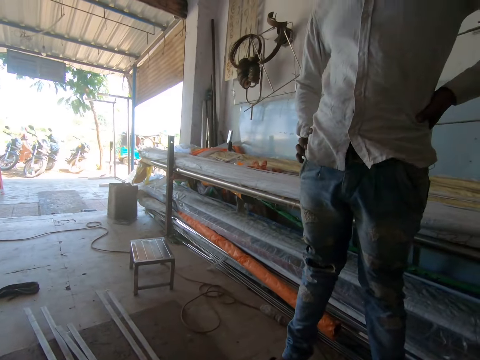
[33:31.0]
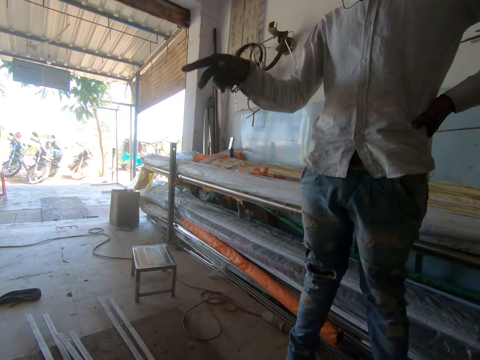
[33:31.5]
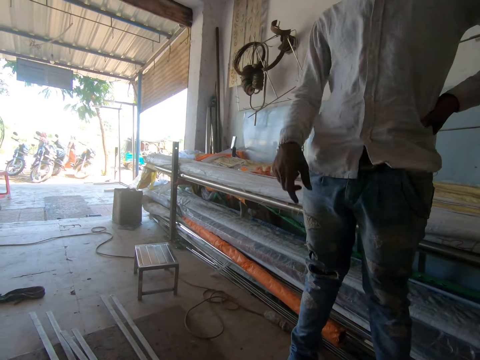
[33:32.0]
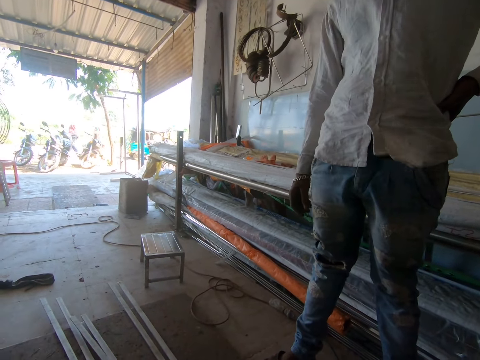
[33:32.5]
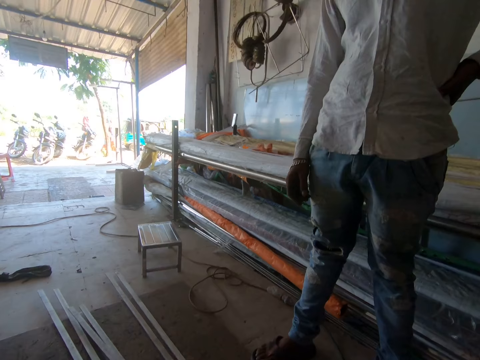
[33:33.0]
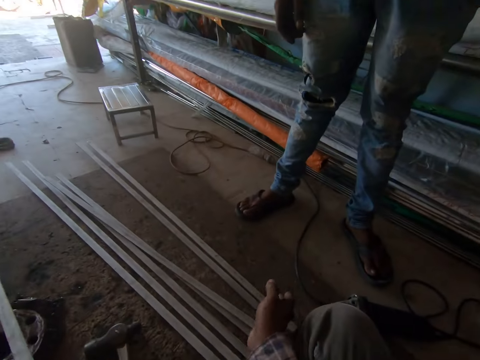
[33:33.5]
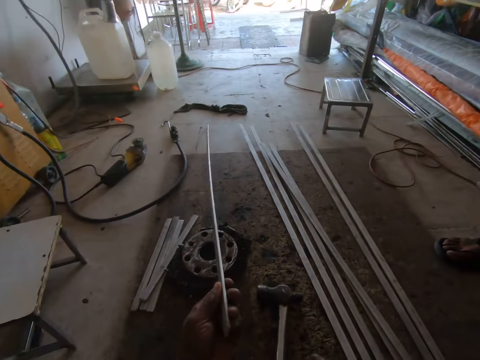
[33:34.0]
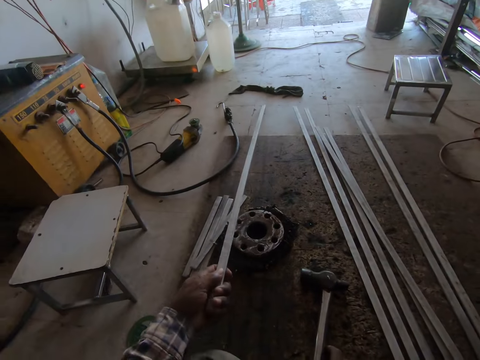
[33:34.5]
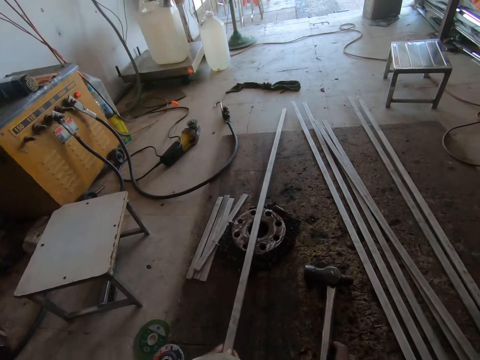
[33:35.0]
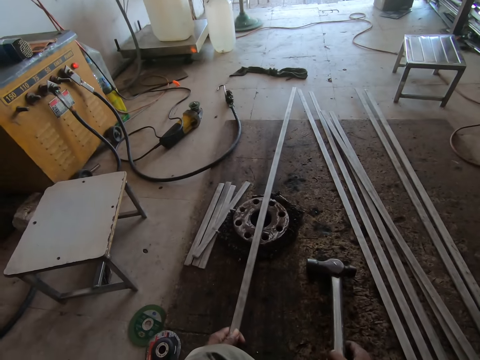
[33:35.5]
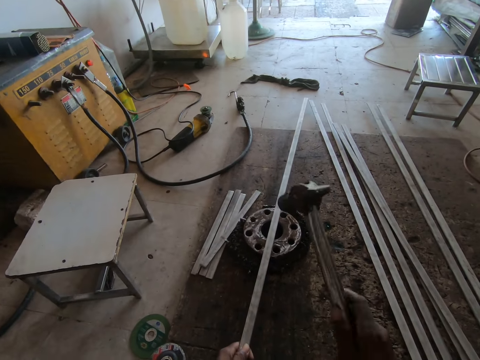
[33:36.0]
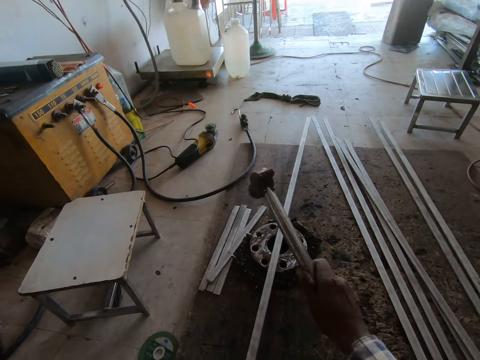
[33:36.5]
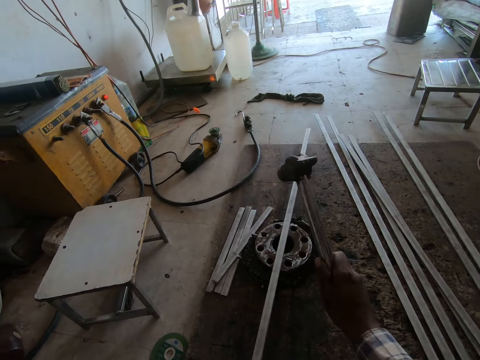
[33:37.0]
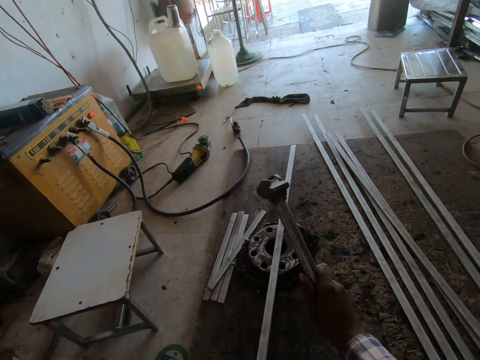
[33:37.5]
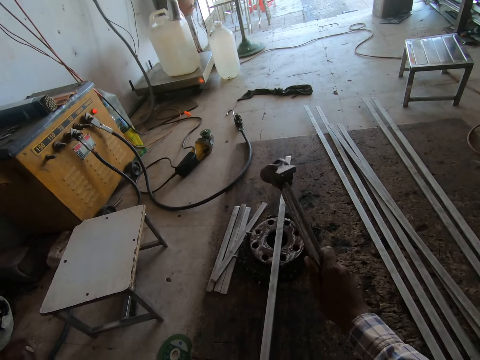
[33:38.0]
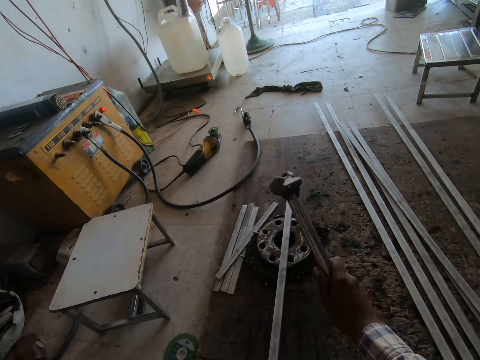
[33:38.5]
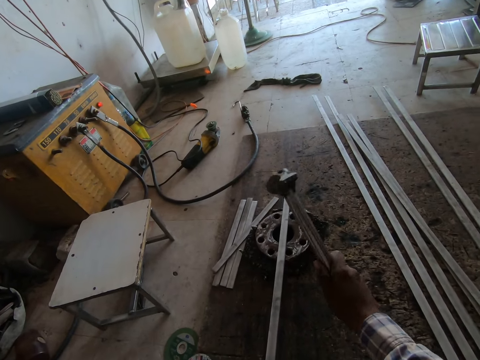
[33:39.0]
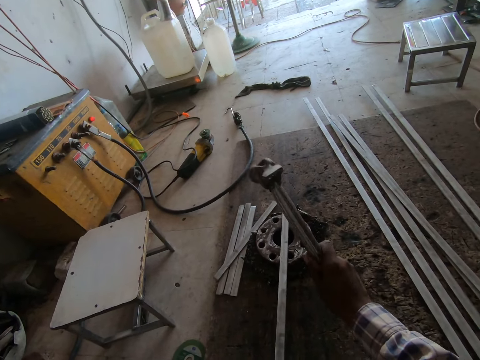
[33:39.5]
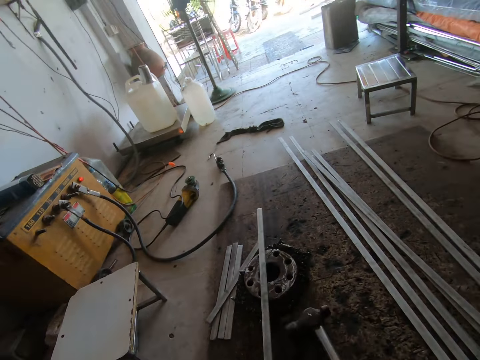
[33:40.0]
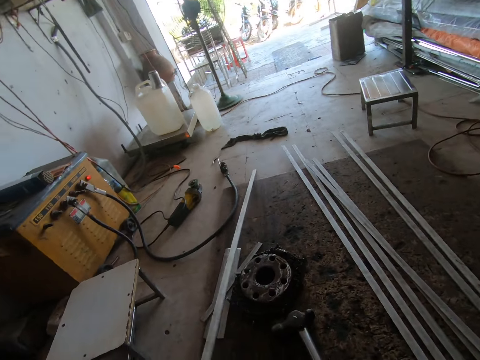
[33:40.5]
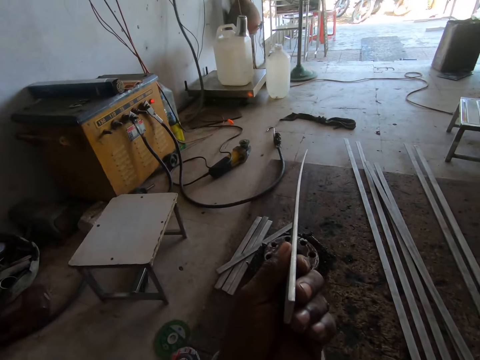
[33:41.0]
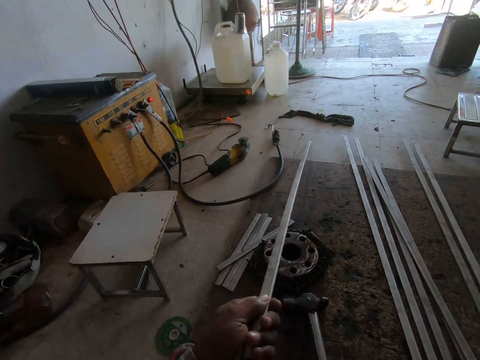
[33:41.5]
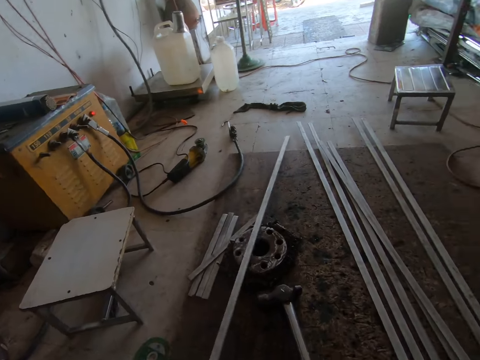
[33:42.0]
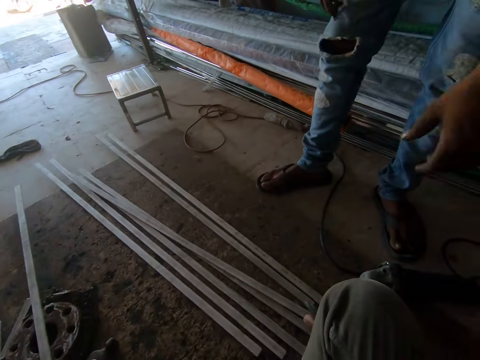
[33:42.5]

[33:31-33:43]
A man speaks to the camera wearer. The camera wearer talks to the man. They pick the hammer on the floor. They hit the metal with the hammer. The man speaks to the camera wearer. The camera wearer checks the metal's straightness.

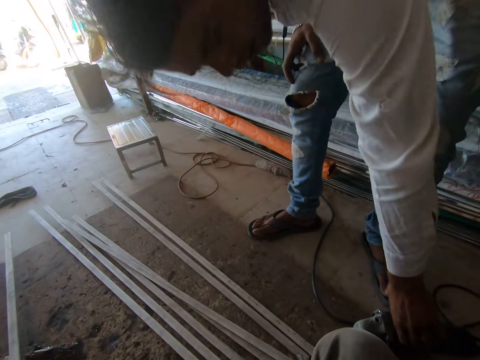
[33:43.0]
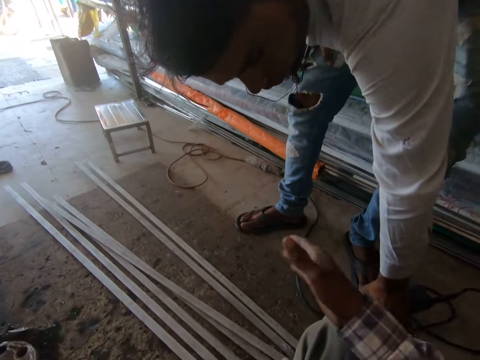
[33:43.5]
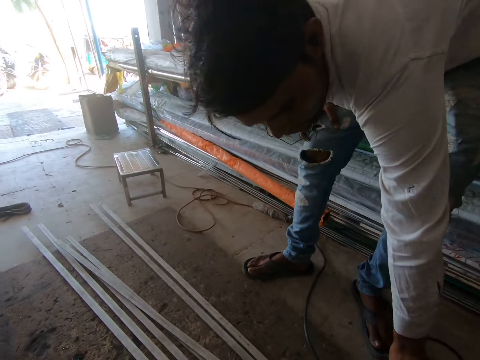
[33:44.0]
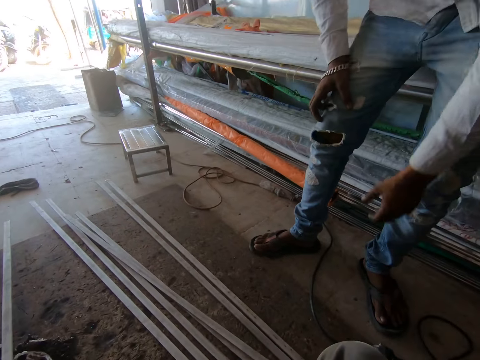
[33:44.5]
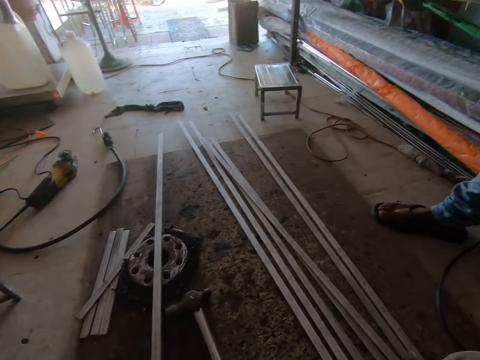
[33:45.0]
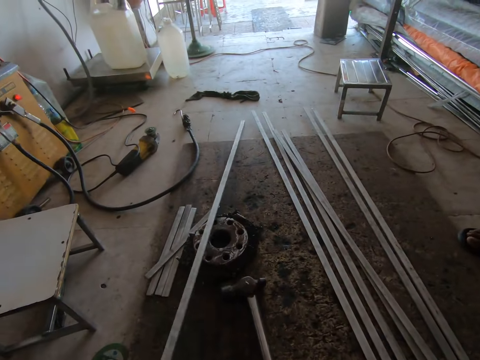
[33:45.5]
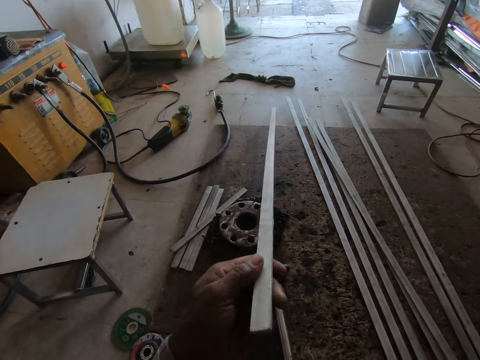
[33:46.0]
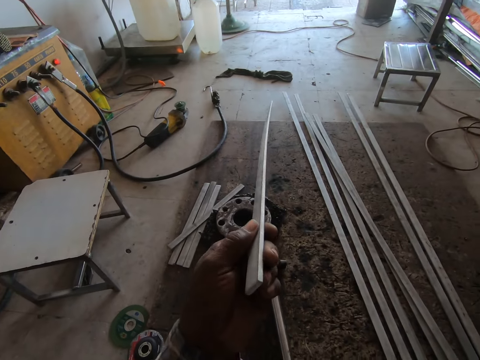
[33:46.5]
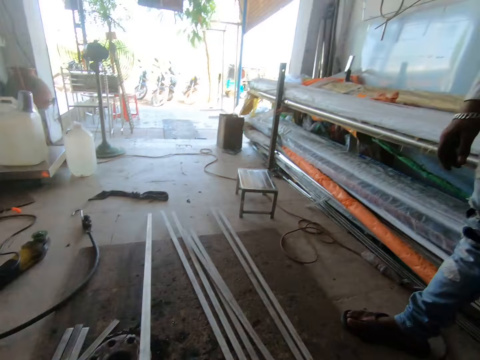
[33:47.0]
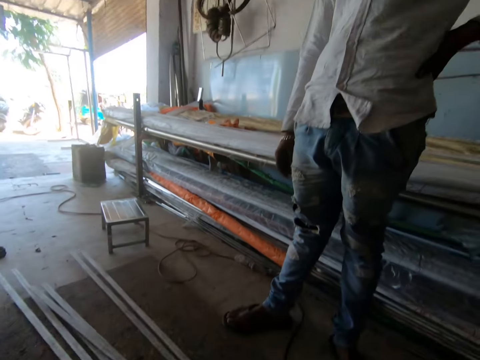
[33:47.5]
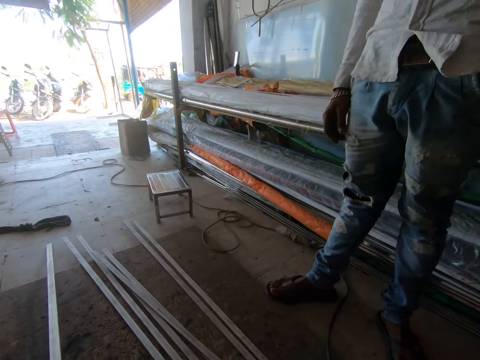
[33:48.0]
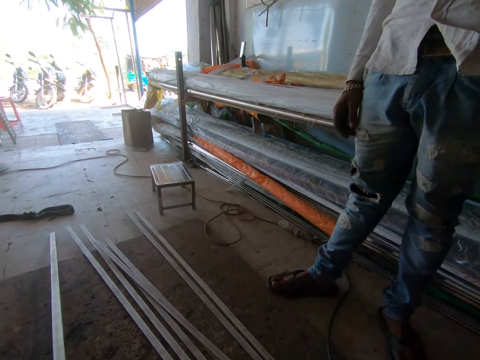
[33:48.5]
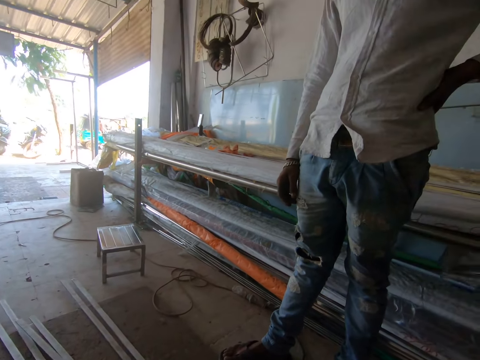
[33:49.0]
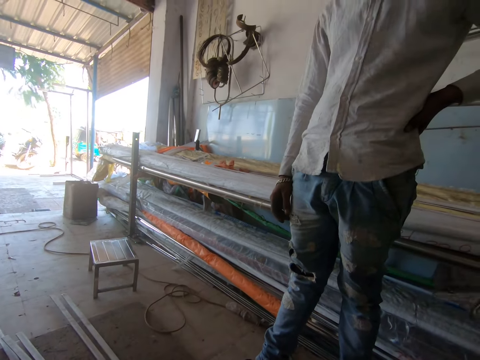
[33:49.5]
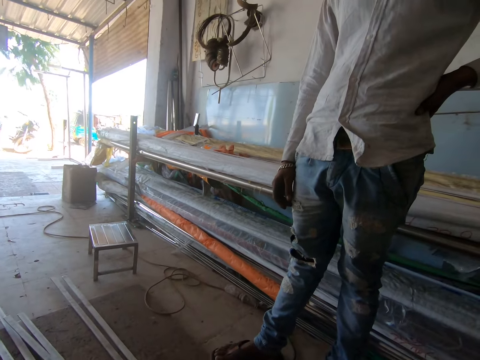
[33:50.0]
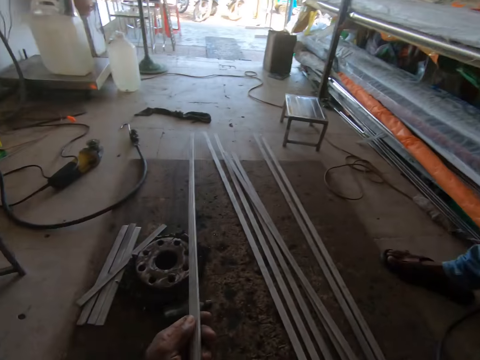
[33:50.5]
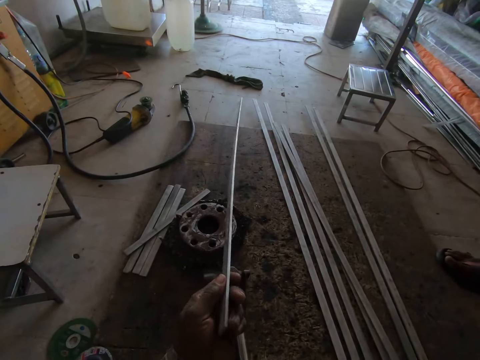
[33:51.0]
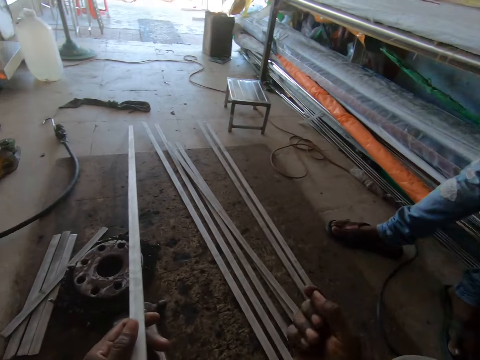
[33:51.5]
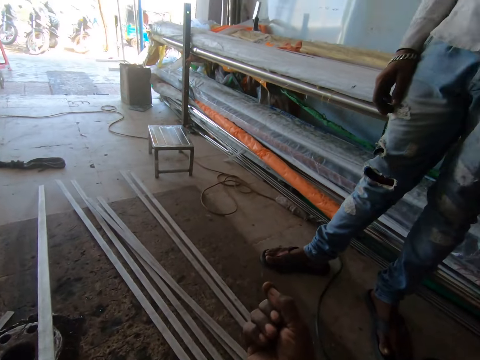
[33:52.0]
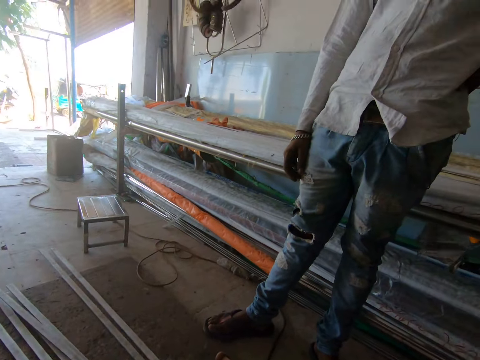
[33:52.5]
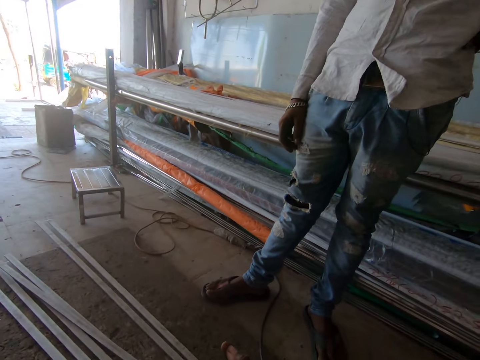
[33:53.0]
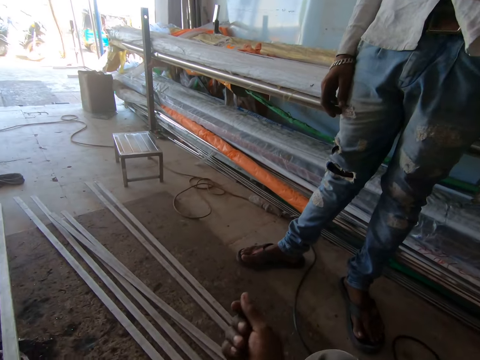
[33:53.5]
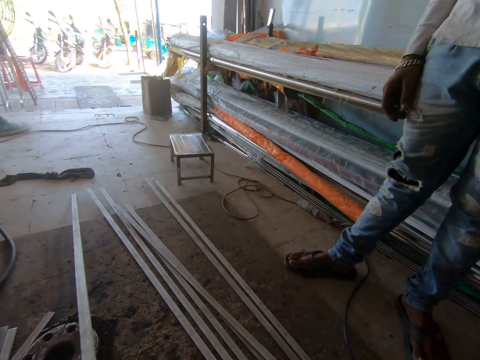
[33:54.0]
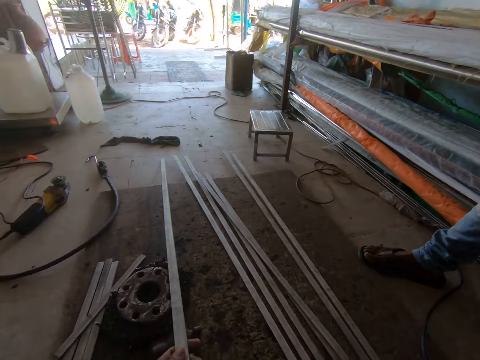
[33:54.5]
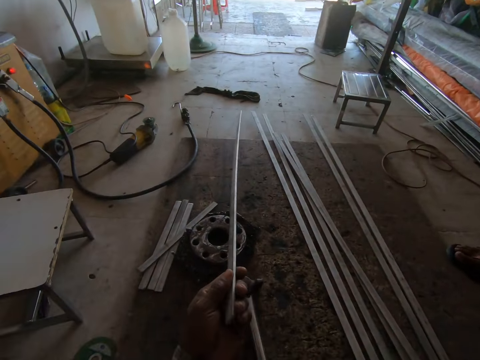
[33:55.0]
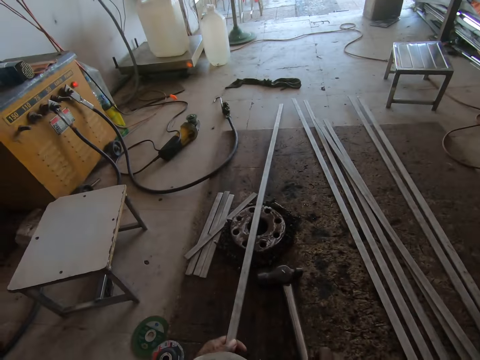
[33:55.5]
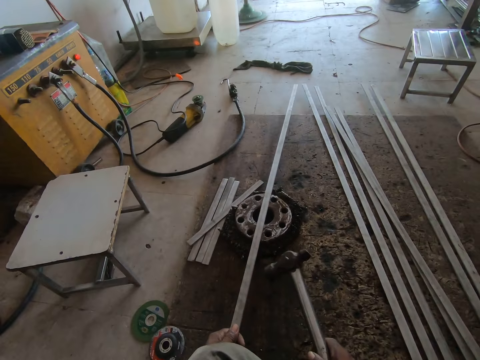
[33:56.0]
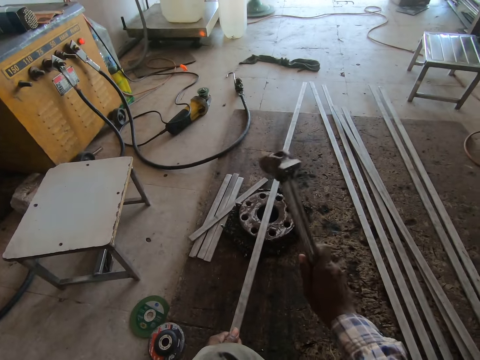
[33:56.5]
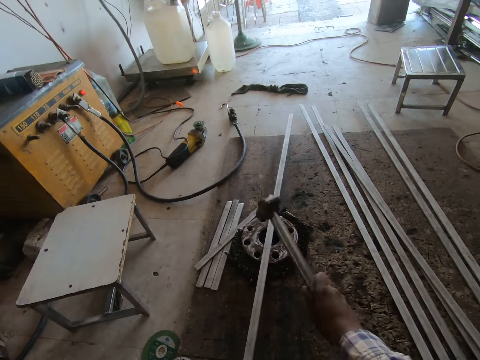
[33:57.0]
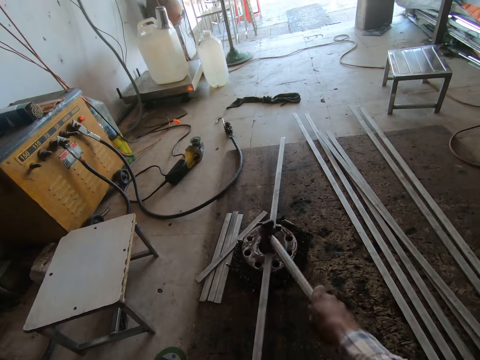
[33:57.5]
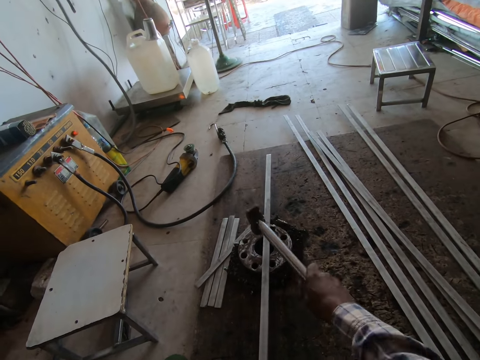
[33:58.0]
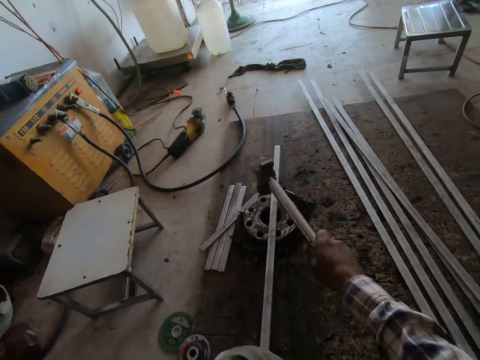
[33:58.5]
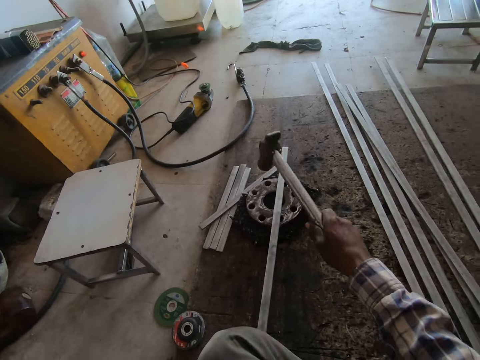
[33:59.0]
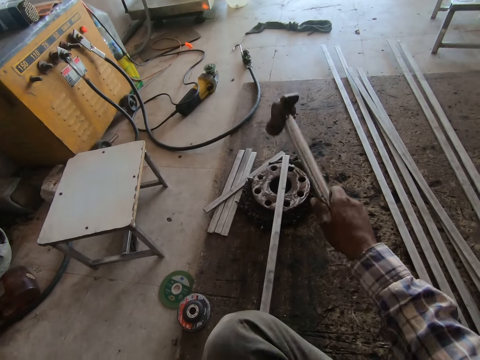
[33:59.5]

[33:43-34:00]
A man picks a grinder and touches the metal cutting machine. The camera wearer talks to the man. The man drops the grinder and talks to the camera wearer. The camera wearer talks to the man. They check the metal's straightness. The man talks to the camera wearer. The camera wearer talks to the man. They pick the hammer on the floor. They hit the metal rod with the hammer.
